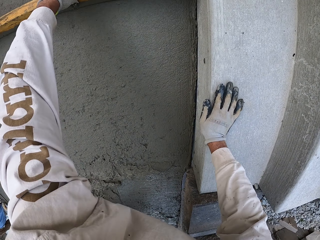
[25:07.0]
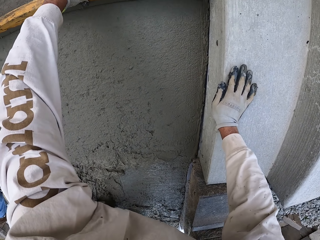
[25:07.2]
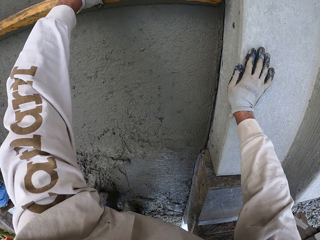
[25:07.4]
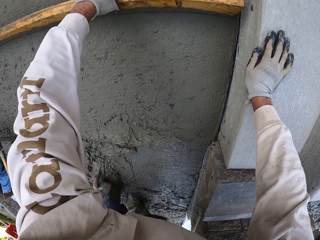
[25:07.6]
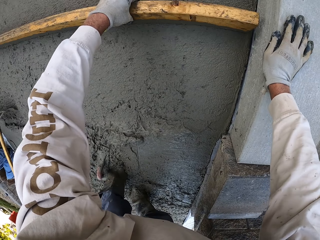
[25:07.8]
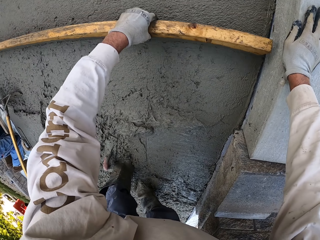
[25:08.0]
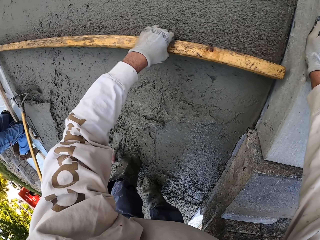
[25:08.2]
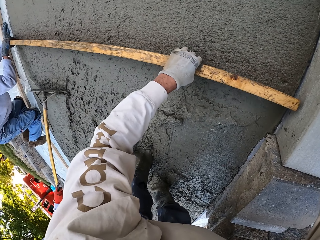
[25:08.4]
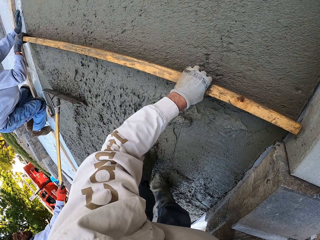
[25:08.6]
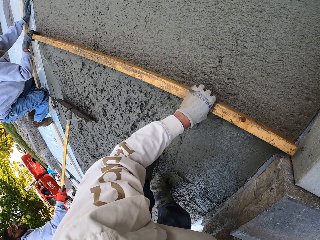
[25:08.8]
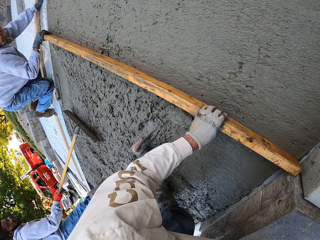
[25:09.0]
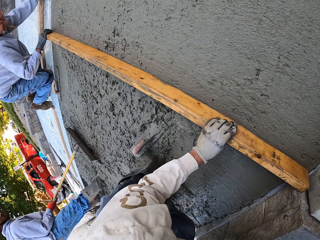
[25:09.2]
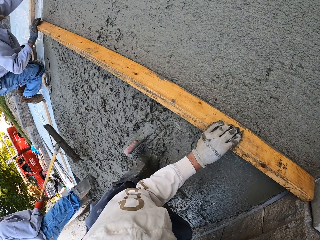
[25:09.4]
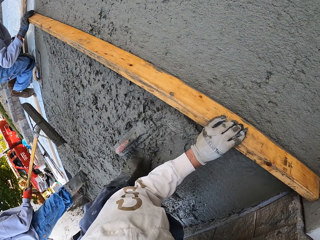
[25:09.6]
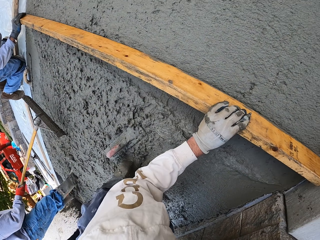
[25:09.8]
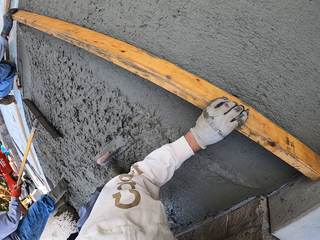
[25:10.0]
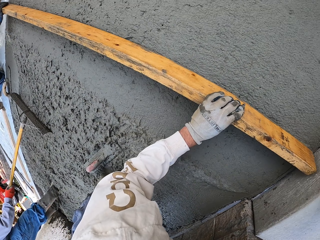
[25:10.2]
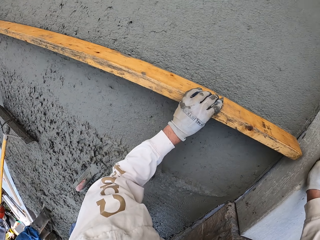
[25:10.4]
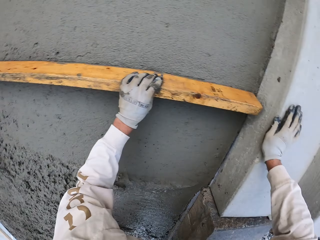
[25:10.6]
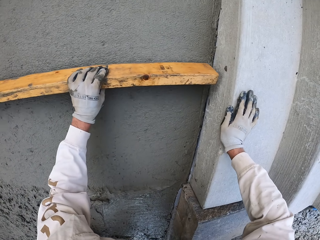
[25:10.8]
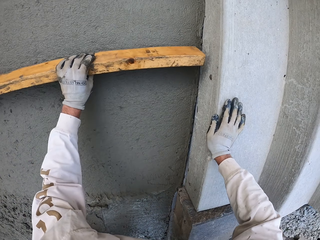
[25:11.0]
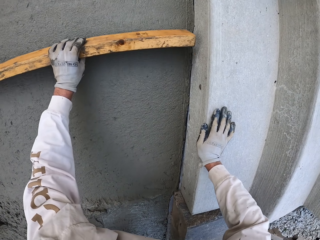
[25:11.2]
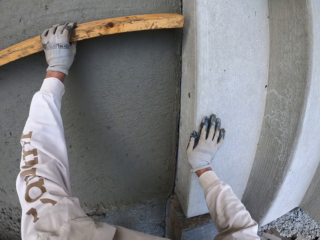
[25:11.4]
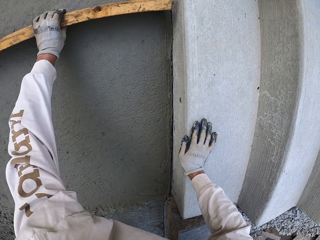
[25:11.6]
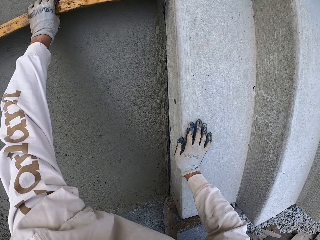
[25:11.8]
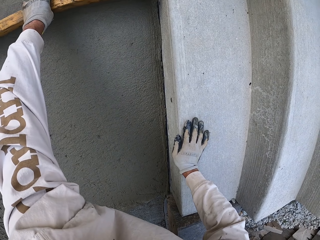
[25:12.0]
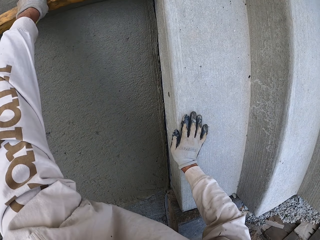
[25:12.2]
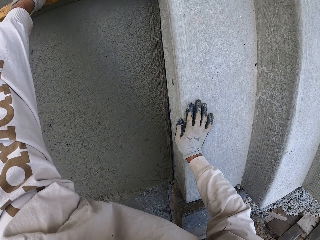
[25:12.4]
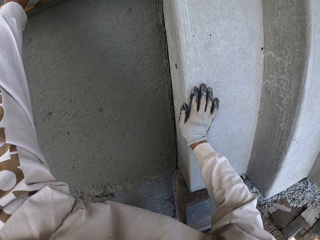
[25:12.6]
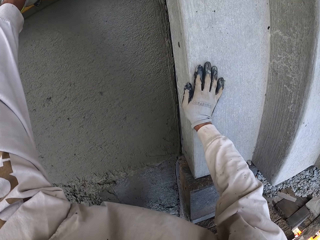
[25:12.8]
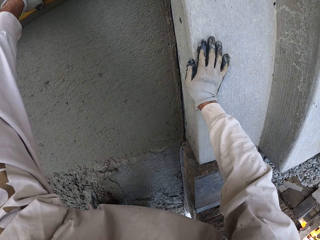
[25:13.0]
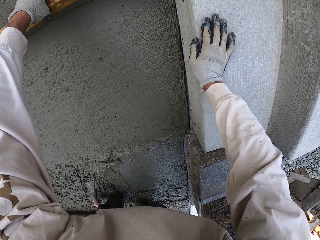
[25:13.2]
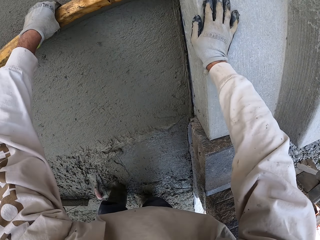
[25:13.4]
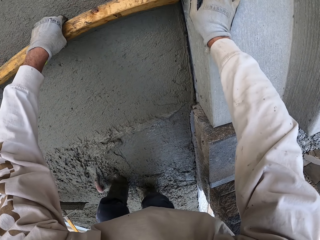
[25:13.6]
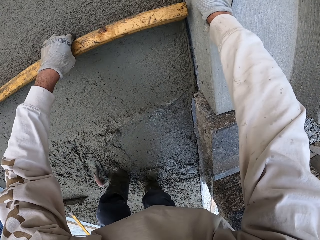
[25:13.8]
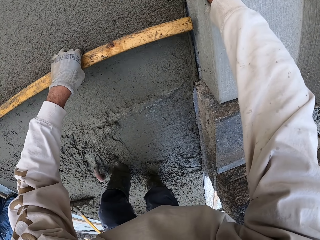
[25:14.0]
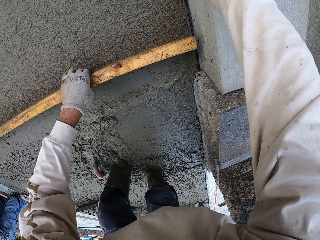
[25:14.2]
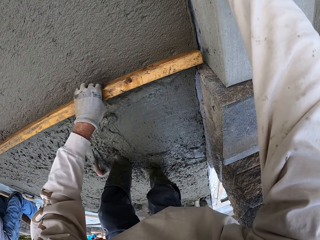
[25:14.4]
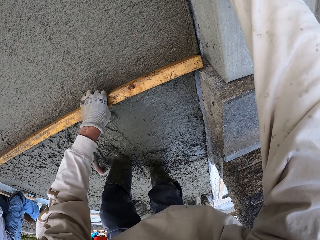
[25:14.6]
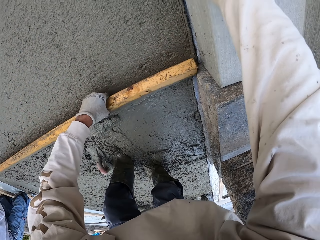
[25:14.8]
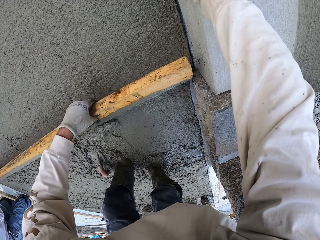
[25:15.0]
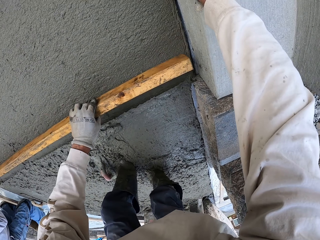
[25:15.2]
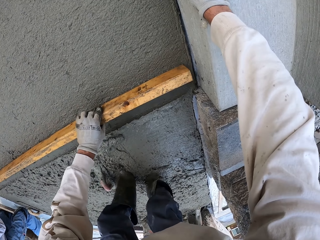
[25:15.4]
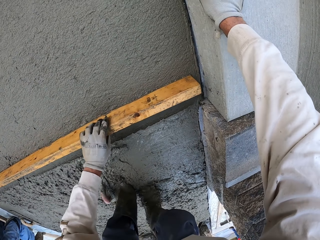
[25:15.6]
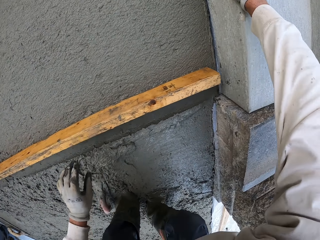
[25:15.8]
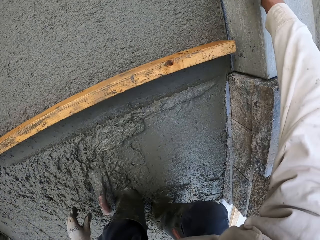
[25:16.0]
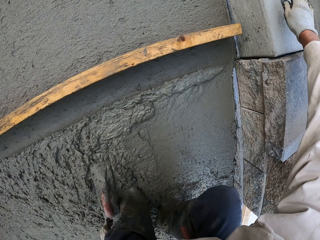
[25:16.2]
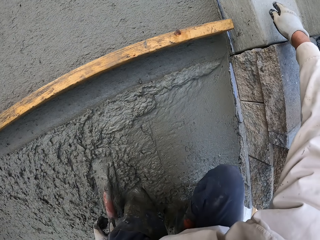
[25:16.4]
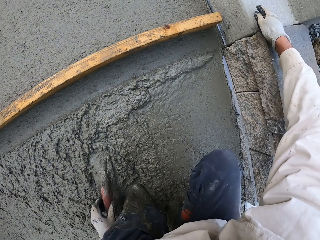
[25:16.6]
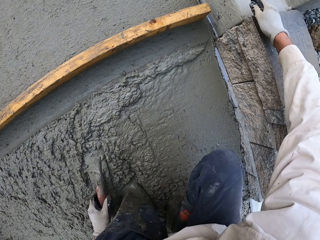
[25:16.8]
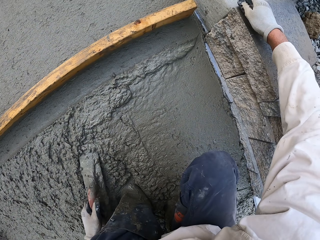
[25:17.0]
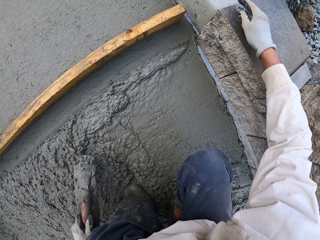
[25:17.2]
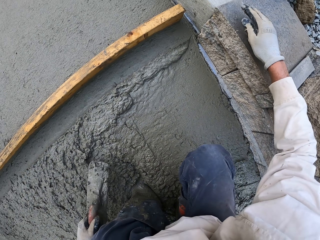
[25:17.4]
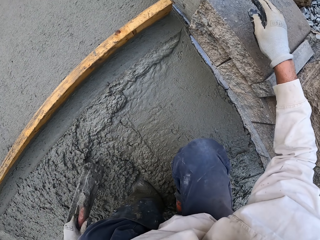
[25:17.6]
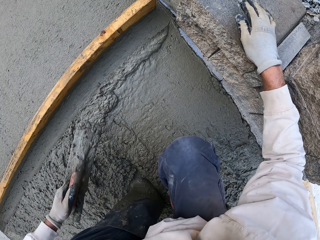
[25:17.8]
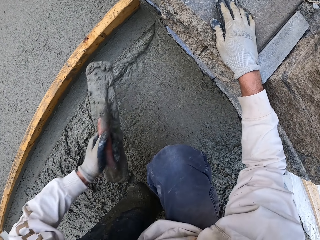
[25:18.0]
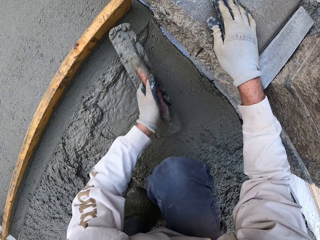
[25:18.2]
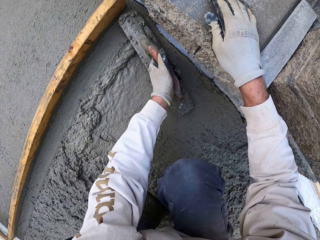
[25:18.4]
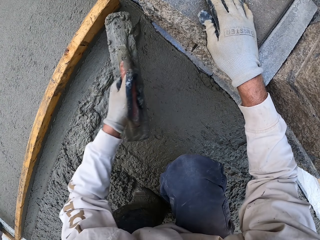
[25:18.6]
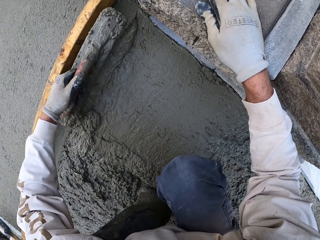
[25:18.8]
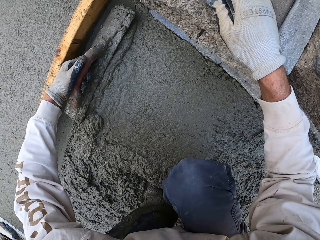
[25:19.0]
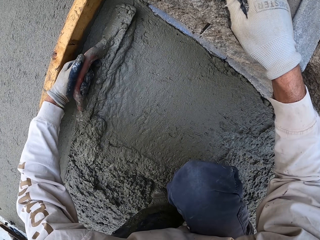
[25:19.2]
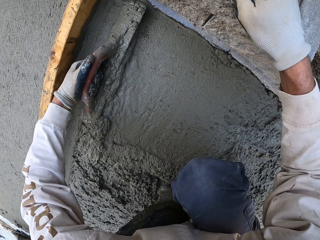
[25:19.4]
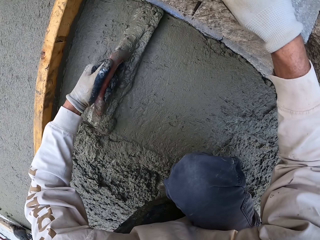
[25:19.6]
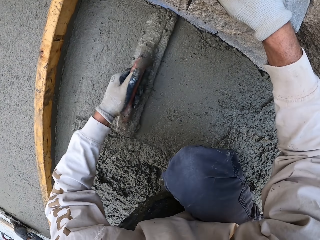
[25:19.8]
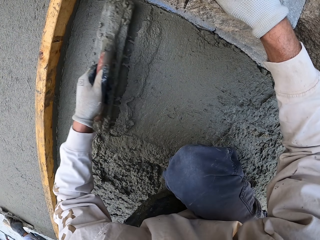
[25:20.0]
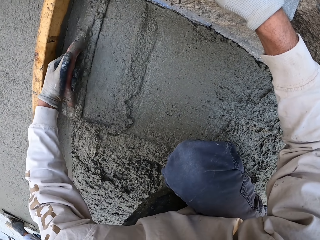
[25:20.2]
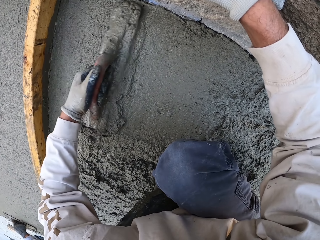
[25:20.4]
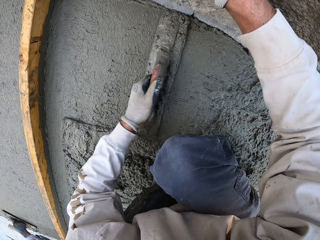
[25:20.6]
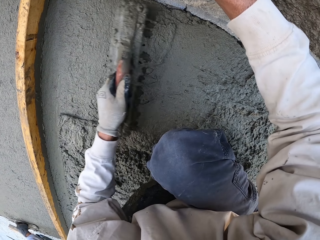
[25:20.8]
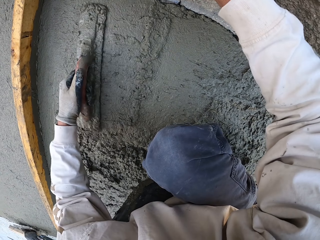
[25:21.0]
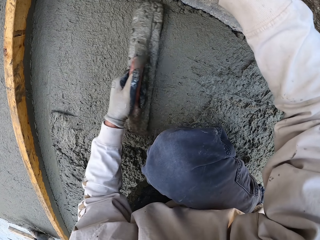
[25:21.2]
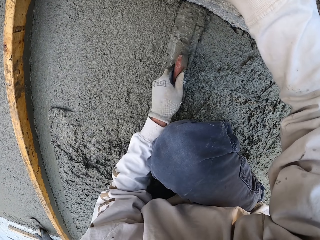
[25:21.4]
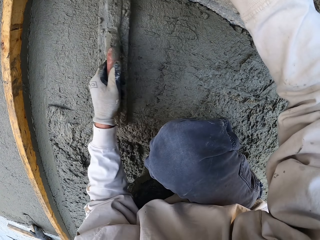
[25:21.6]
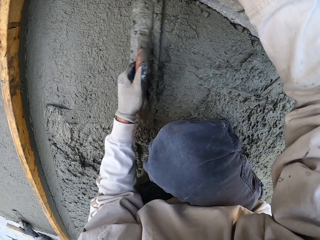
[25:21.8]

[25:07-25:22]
A man flattens the floor. Another man flattens the floor. The camera wearer looks around. They flatten the floor. They put the wood down. They pick up the midget trowel. They flatten the floor and touch the wall.

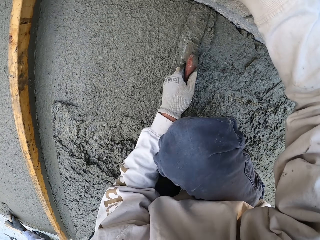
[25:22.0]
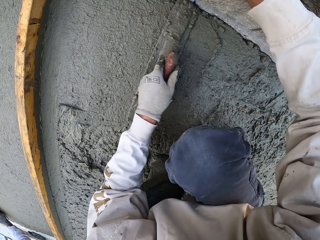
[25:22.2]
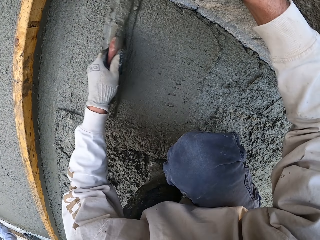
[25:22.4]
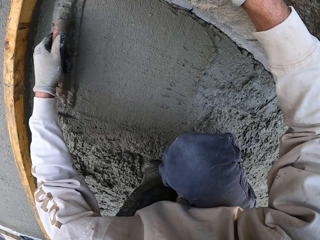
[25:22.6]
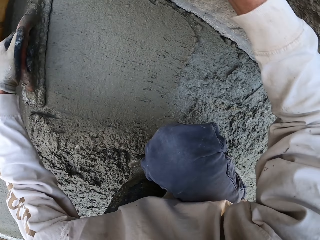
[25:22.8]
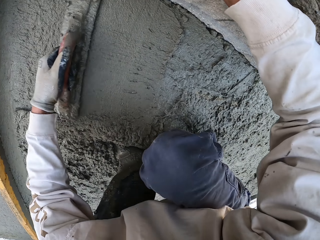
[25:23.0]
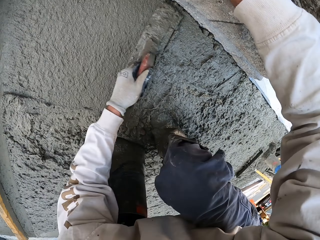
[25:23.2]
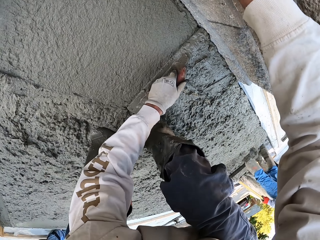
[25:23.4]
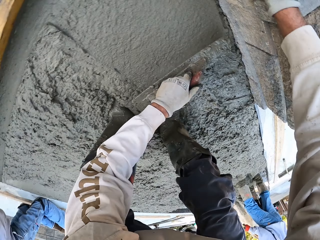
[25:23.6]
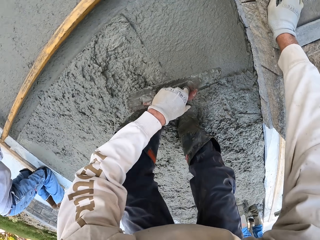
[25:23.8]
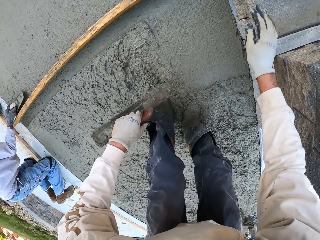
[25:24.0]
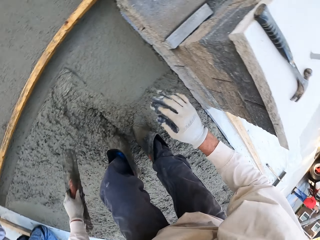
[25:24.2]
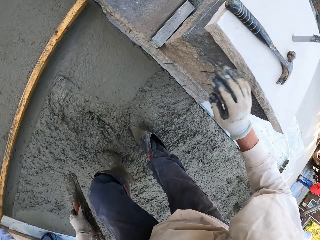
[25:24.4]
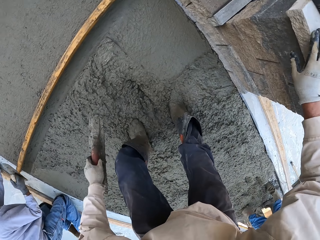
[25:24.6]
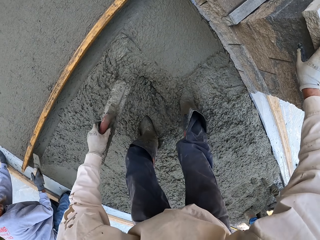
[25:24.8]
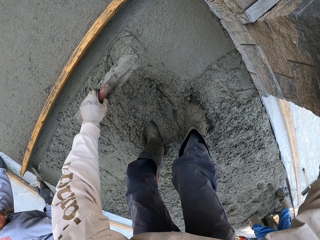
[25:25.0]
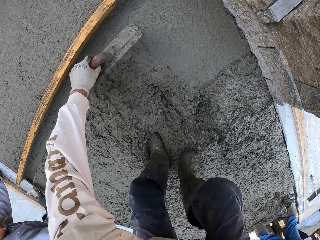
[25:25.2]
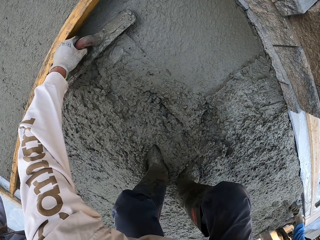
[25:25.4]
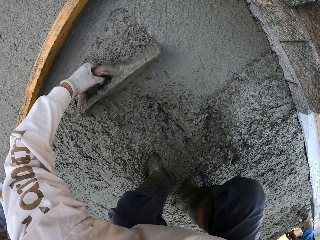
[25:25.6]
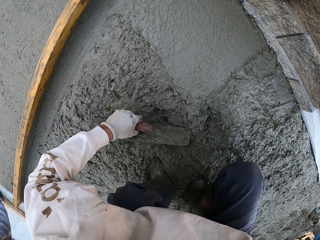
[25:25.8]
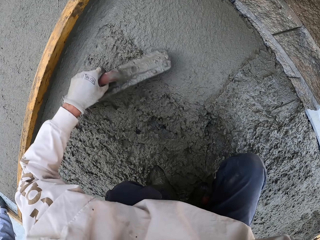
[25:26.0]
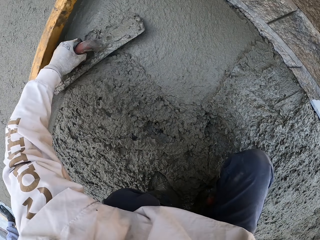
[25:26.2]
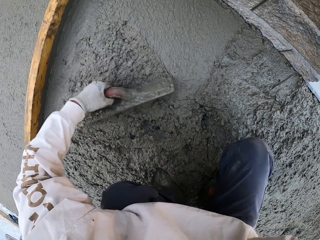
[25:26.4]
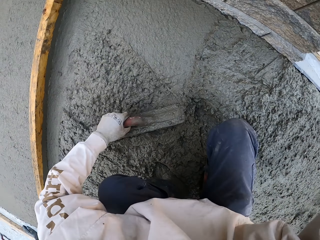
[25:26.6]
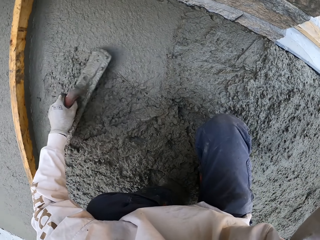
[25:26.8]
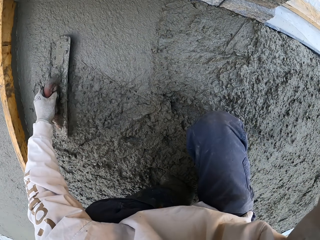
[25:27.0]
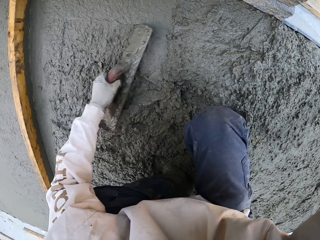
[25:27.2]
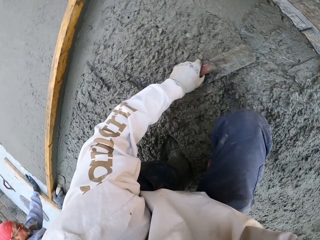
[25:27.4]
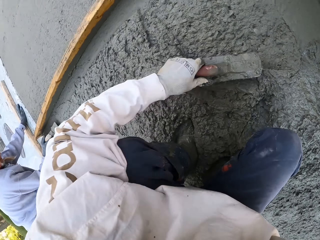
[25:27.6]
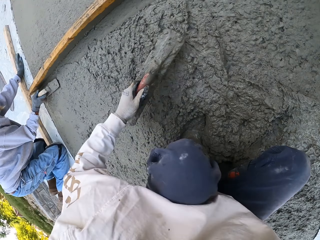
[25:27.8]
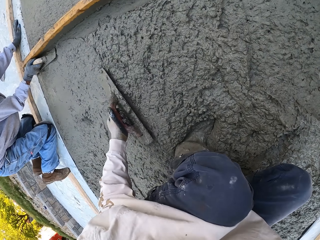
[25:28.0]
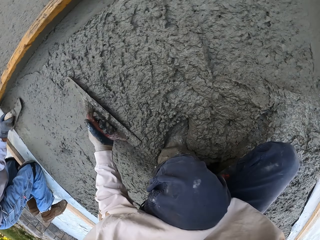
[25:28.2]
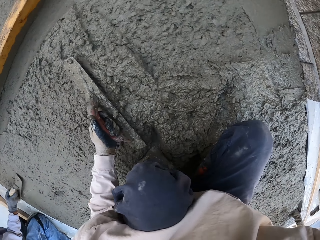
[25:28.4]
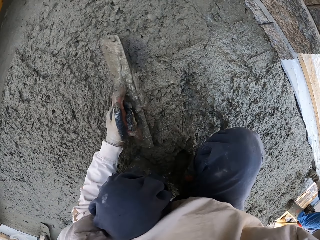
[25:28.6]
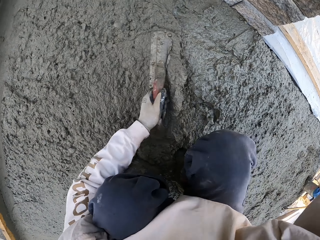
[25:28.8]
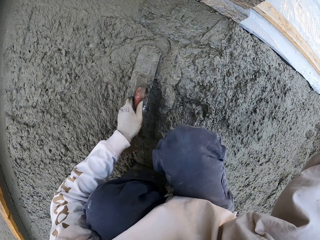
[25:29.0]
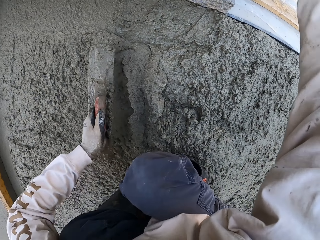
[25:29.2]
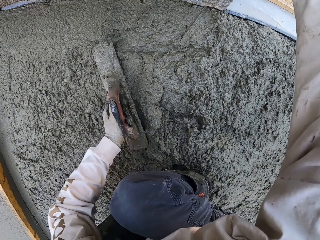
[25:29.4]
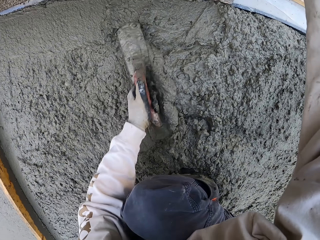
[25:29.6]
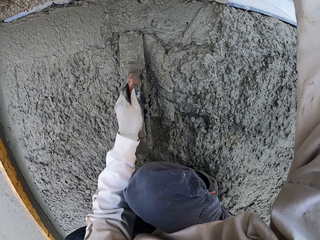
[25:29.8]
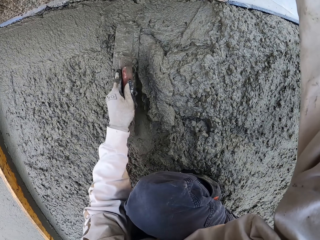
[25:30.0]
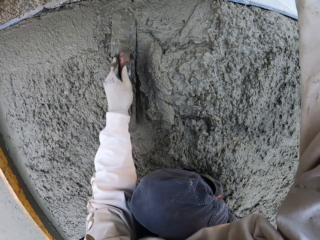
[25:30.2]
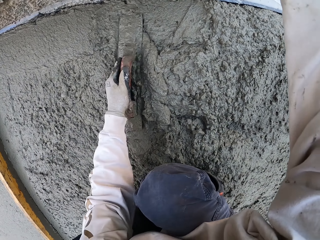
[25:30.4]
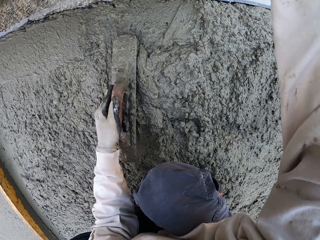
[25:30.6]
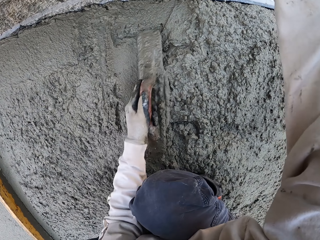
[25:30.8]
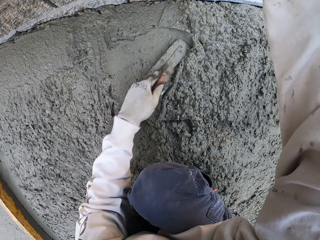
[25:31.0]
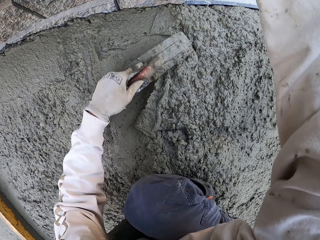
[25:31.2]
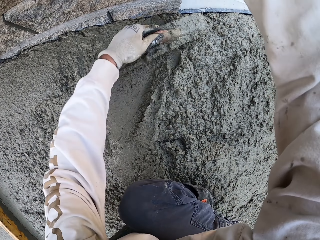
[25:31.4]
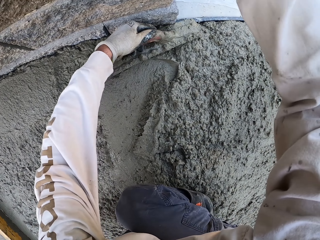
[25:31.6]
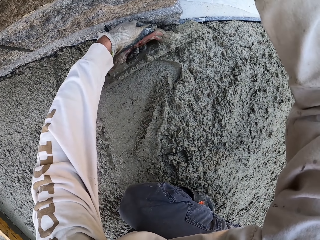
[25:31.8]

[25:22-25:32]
The camera wearer stands up. They flatten the floor. They align concrete. They flatten the floor. A man flattens the floor. The camera wearer looks around.
